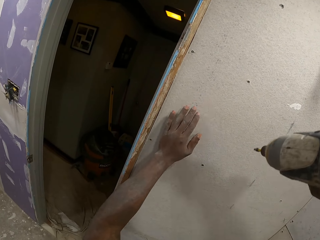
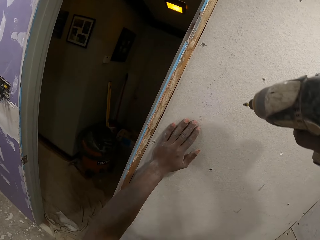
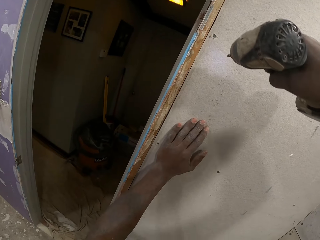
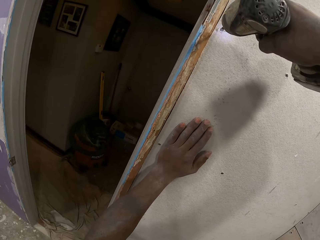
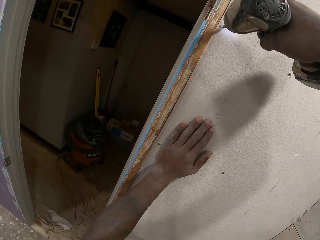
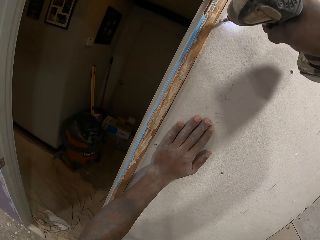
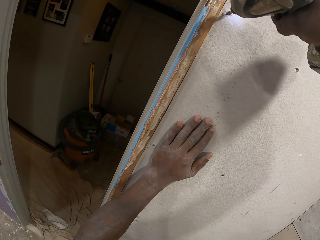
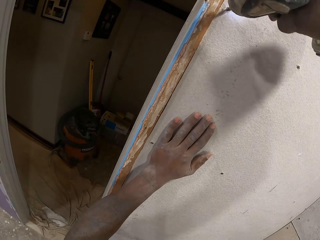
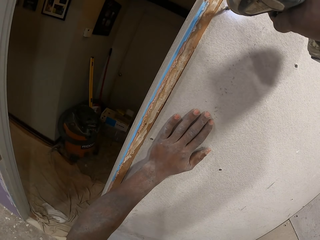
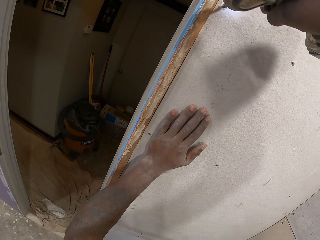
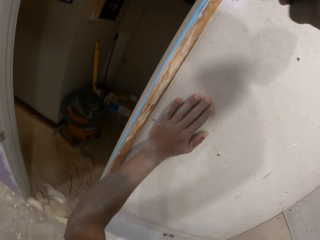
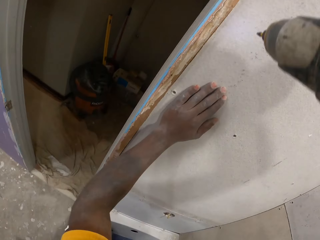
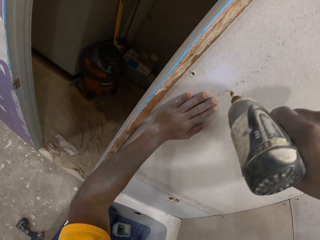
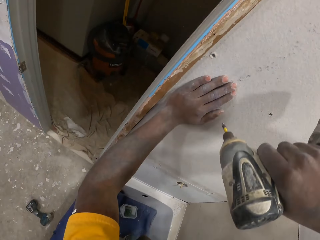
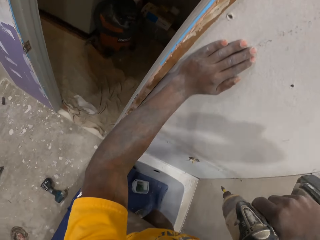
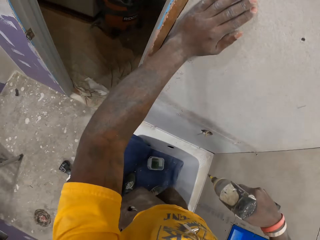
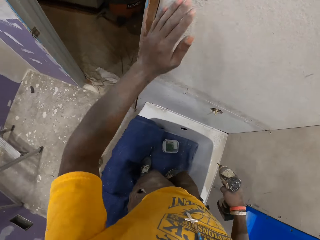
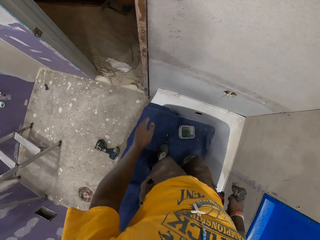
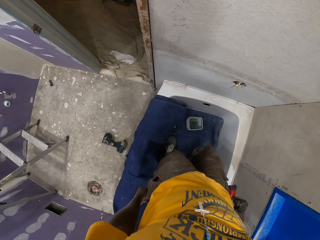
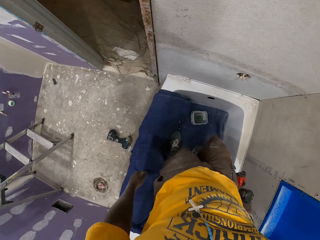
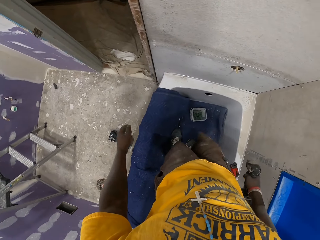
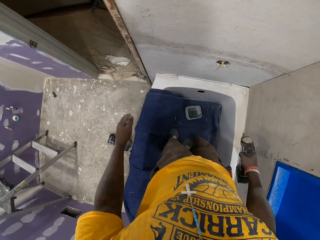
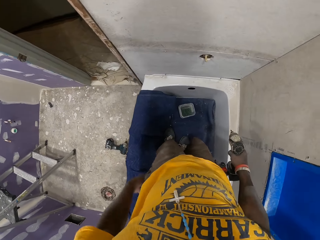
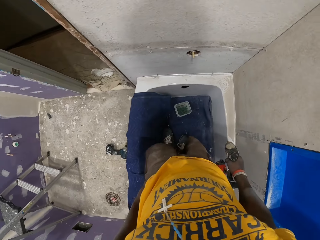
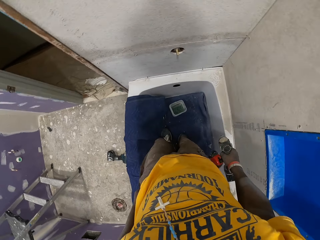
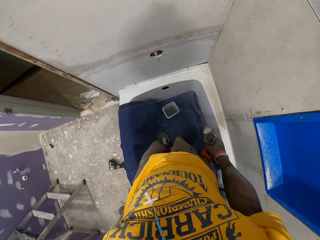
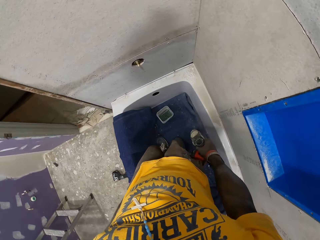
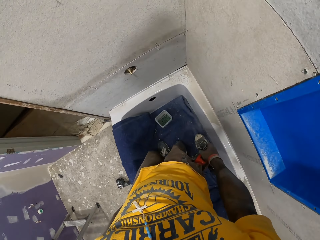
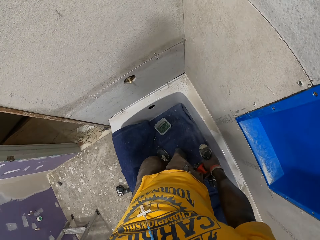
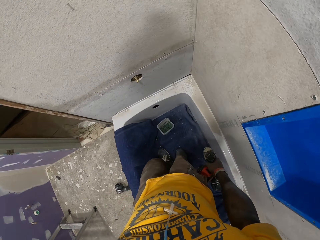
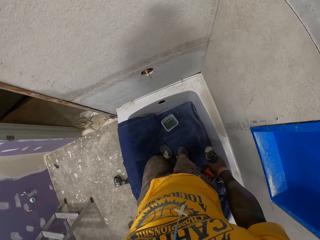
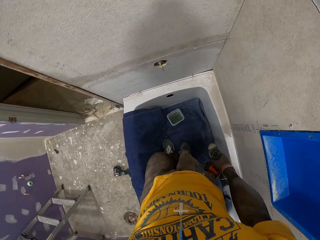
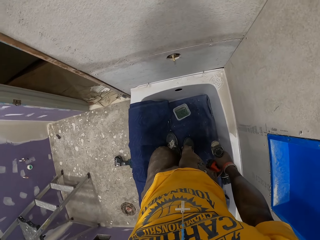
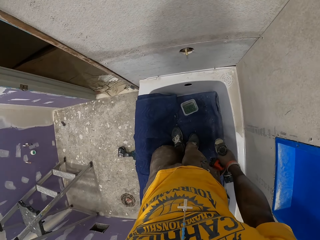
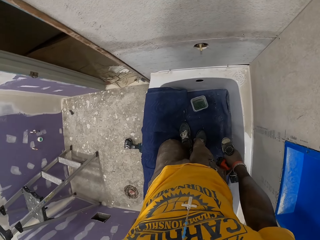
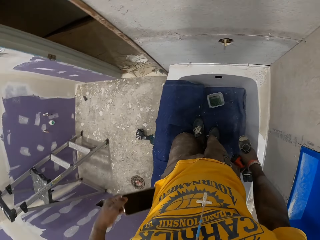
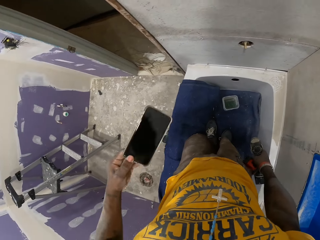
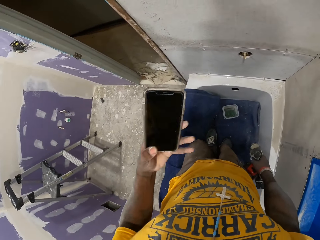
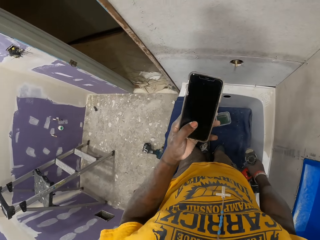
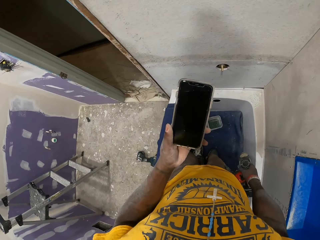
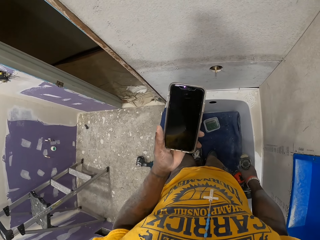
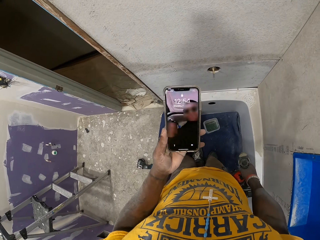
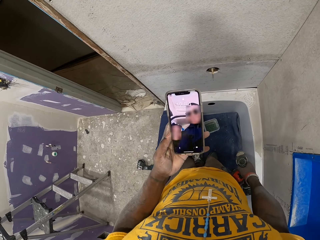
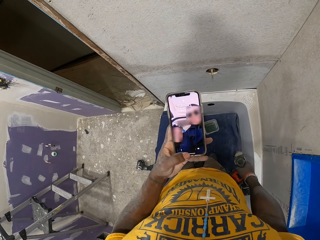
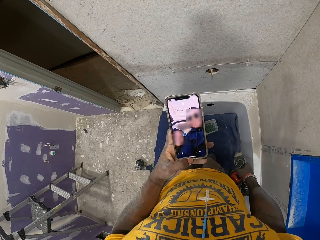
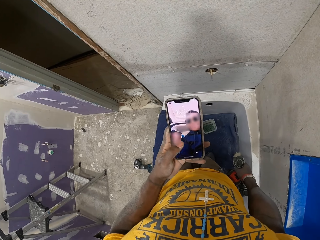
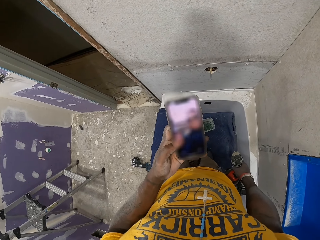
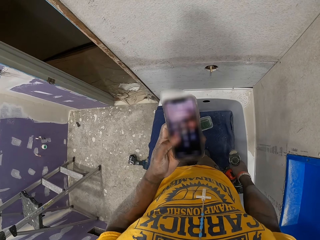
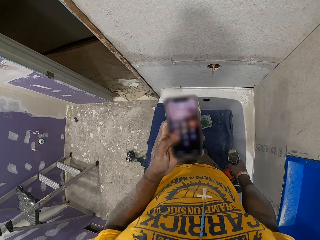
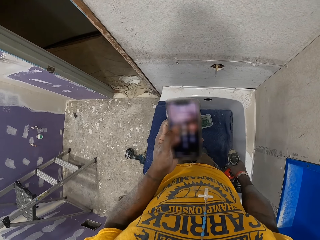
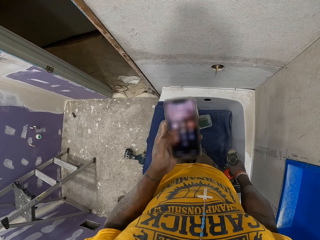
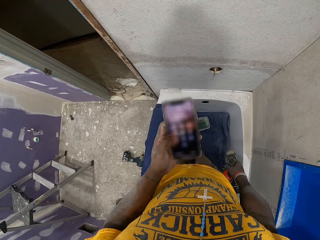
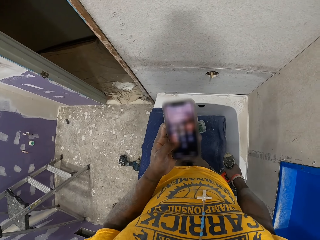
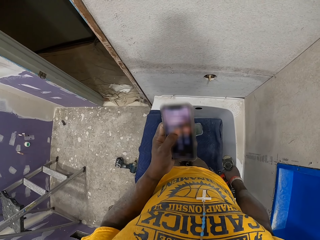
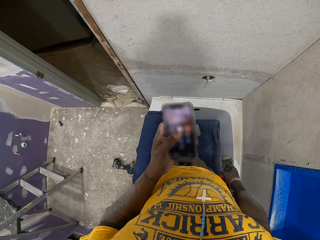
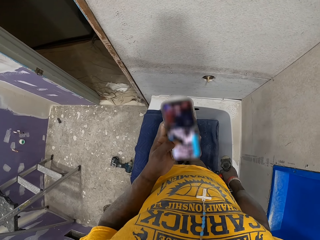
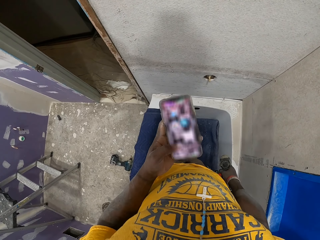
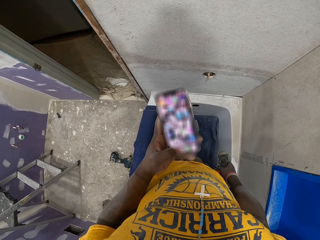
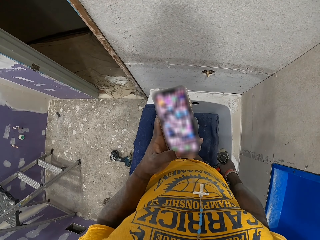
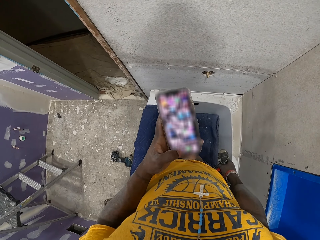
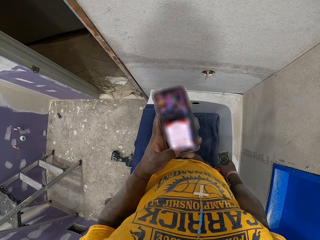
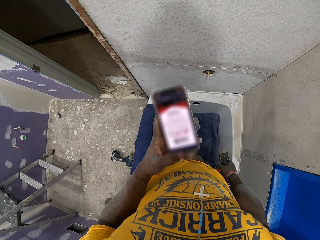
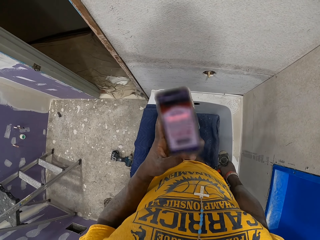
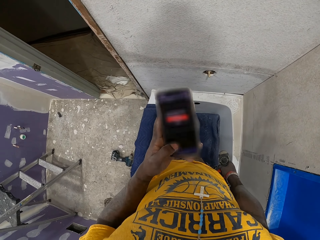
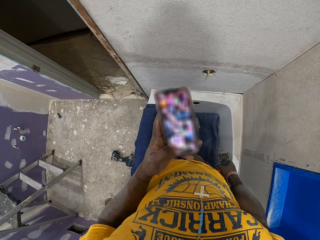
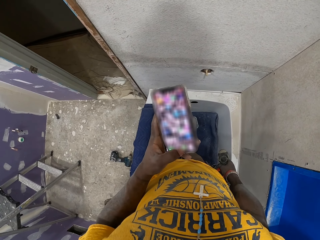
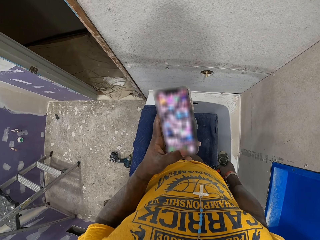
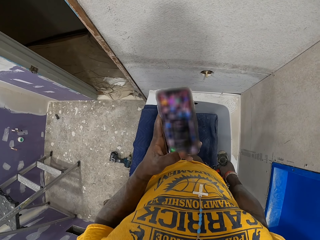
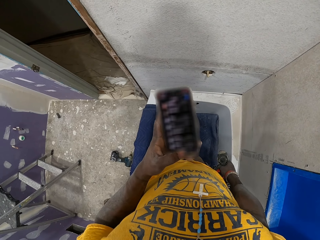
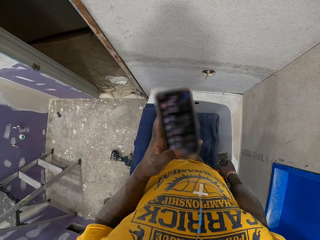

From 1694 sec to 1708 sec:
The camera wearer drives the nail with a nail gun on the wall. He looks around the room. He brings out his phone from his pocket with his left hand. He holds the phone. He operates his phone with his left hand.

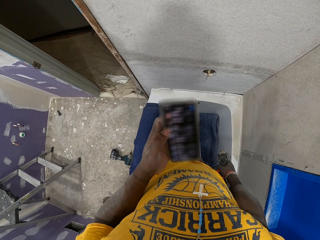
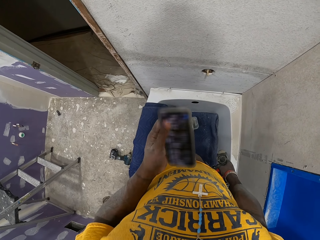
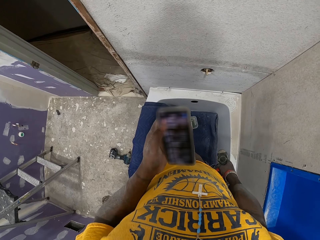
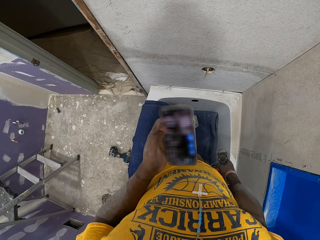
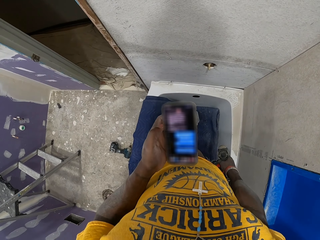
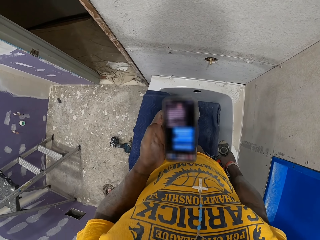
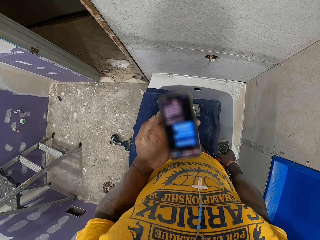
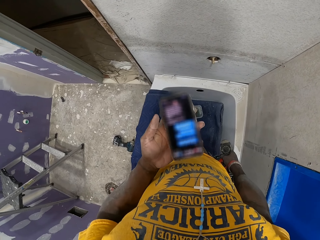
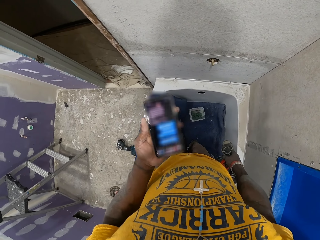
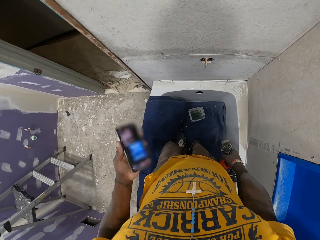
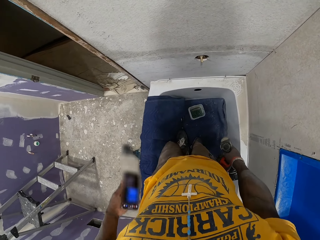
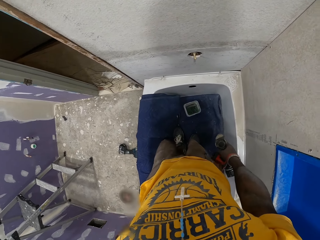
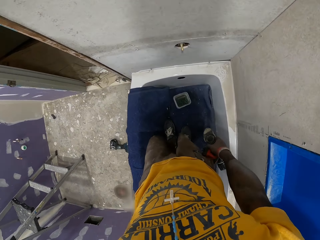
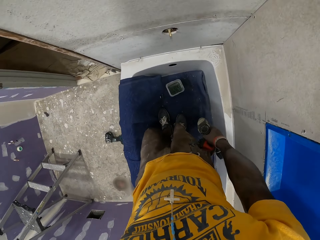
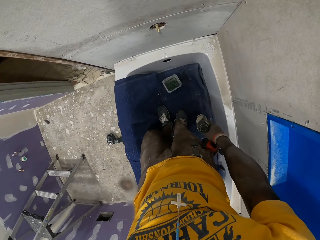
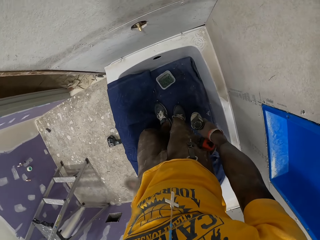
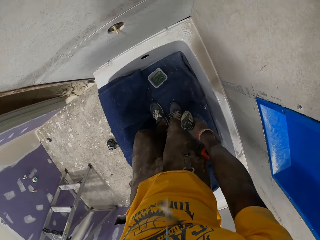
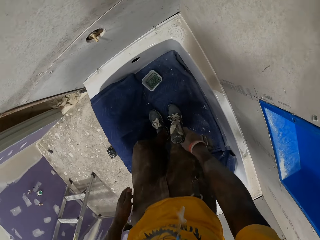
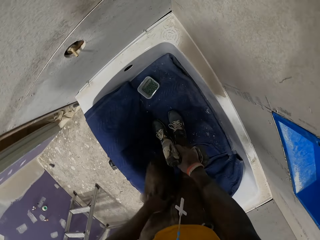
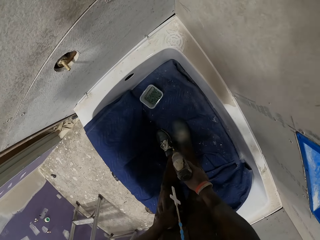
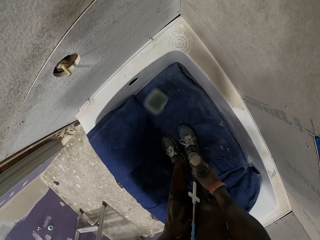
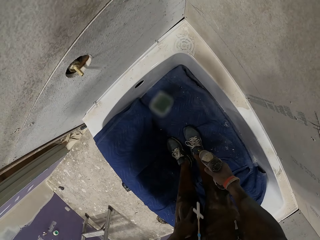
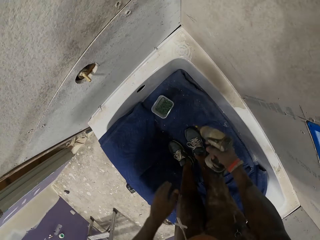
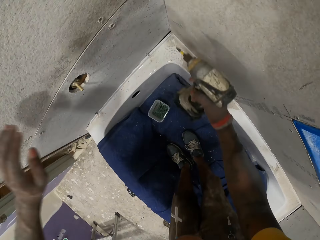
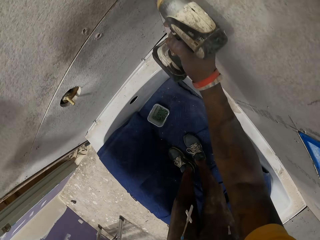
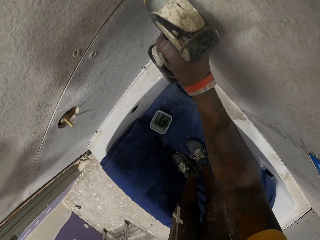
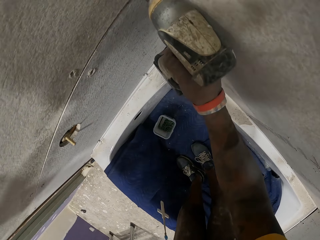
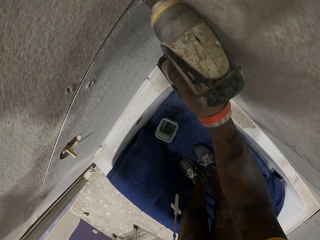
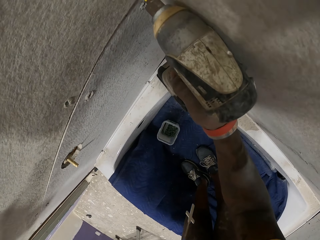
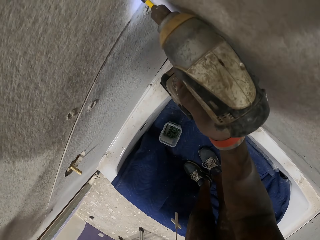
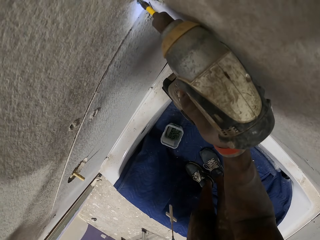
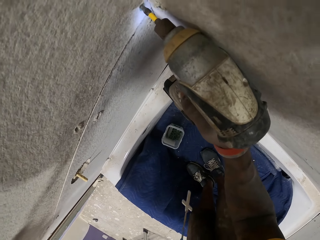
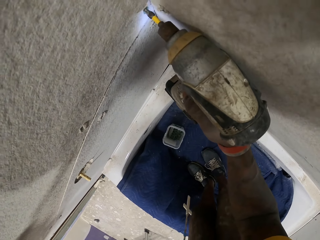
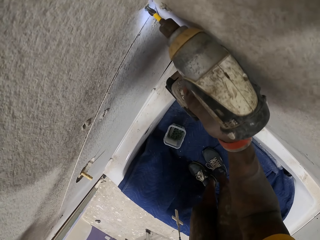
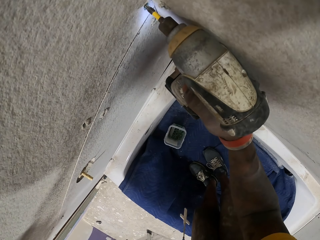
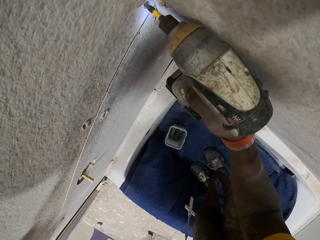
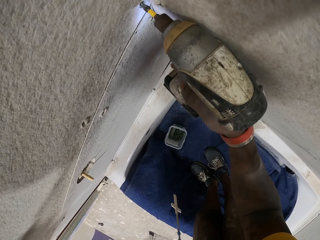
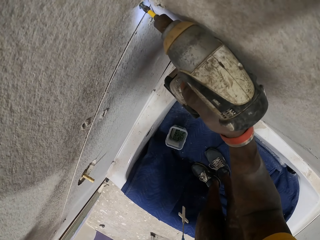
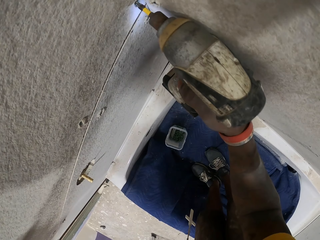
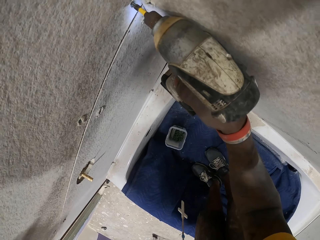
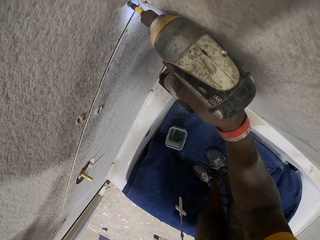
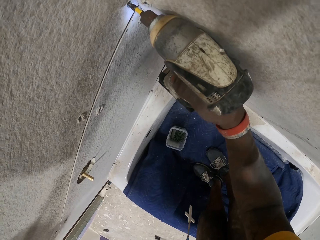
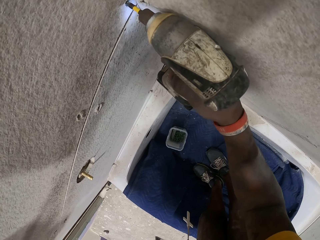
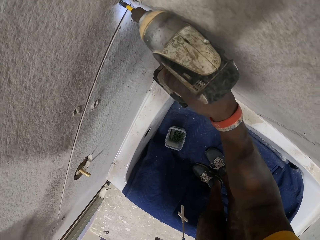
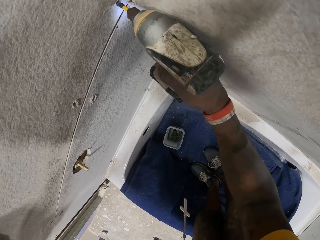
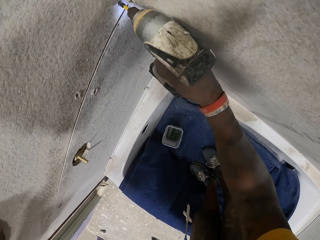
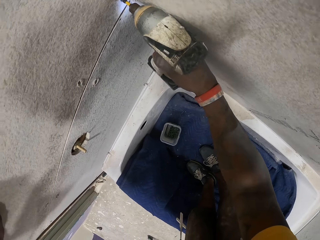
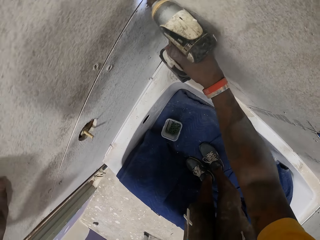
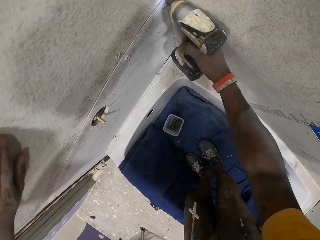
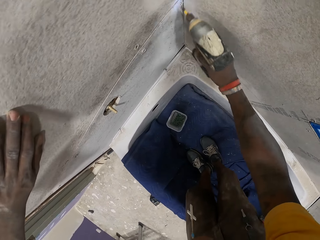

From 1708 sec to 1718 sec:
The camera wearer puts his phone back into his pocket with his left hand. He adjusts screws on a slate sheet with a hand drill in his right hand. He drives the nail with a nail gun on the wall.
